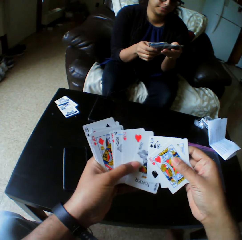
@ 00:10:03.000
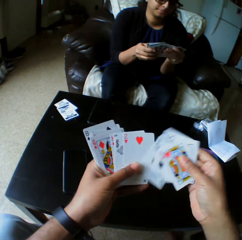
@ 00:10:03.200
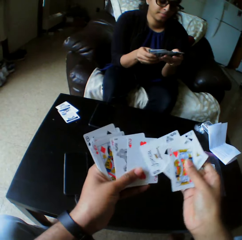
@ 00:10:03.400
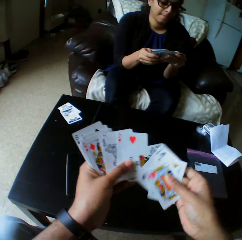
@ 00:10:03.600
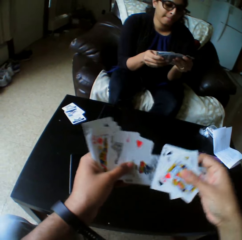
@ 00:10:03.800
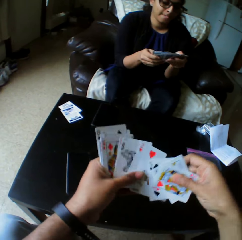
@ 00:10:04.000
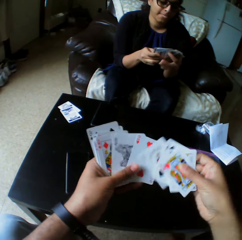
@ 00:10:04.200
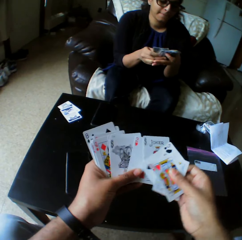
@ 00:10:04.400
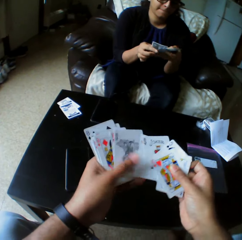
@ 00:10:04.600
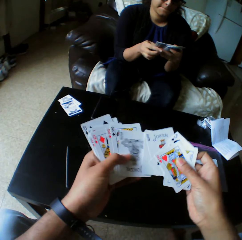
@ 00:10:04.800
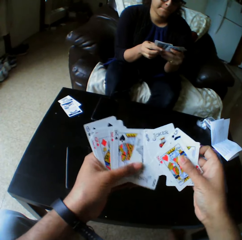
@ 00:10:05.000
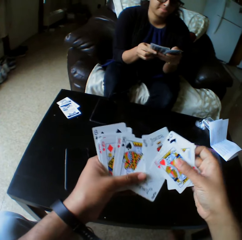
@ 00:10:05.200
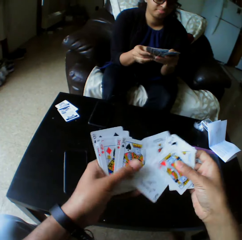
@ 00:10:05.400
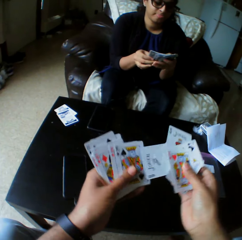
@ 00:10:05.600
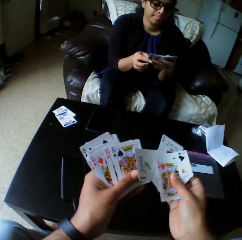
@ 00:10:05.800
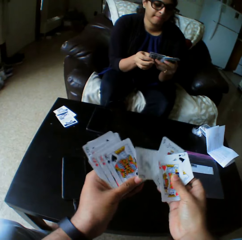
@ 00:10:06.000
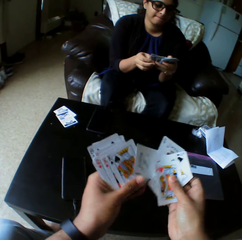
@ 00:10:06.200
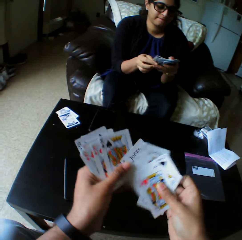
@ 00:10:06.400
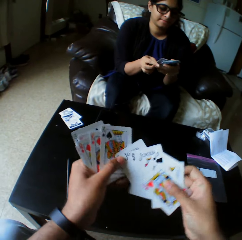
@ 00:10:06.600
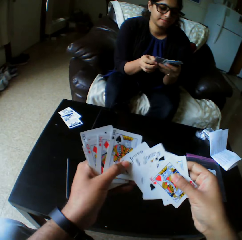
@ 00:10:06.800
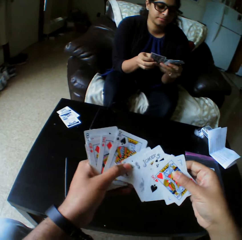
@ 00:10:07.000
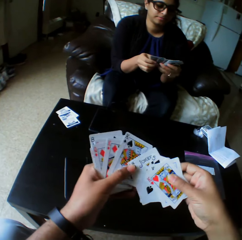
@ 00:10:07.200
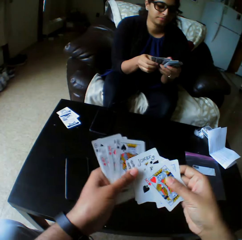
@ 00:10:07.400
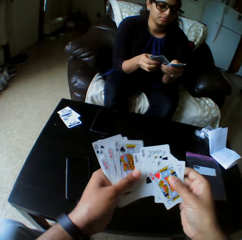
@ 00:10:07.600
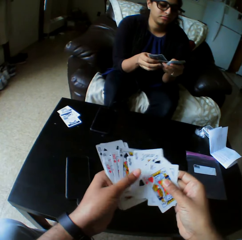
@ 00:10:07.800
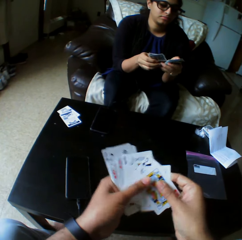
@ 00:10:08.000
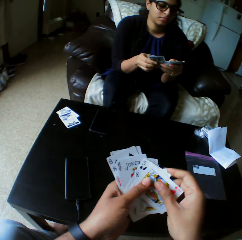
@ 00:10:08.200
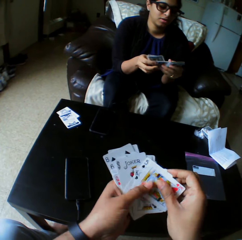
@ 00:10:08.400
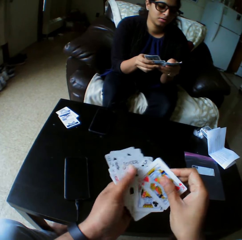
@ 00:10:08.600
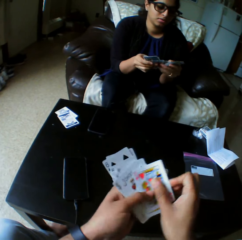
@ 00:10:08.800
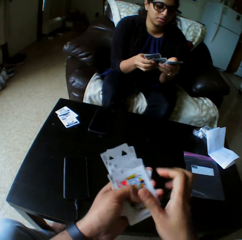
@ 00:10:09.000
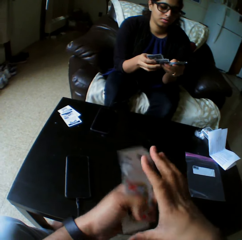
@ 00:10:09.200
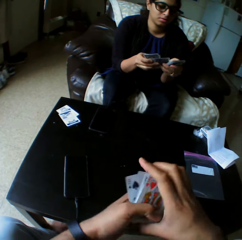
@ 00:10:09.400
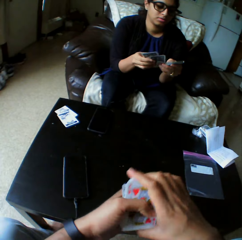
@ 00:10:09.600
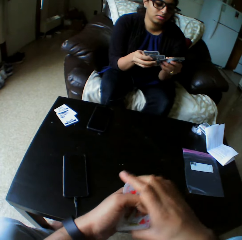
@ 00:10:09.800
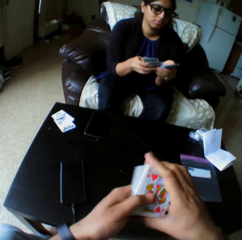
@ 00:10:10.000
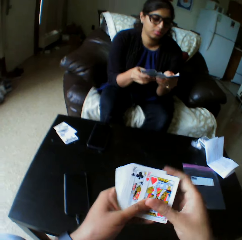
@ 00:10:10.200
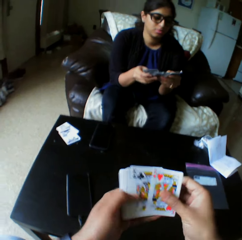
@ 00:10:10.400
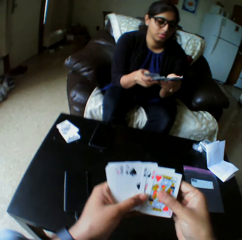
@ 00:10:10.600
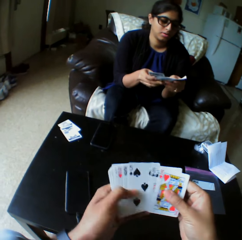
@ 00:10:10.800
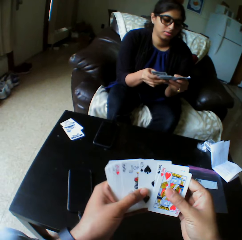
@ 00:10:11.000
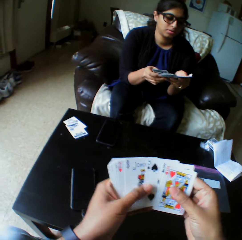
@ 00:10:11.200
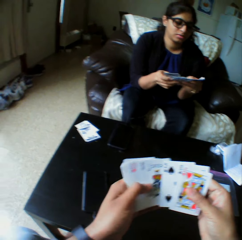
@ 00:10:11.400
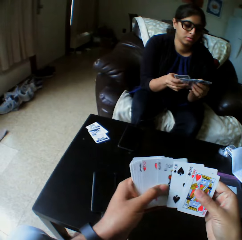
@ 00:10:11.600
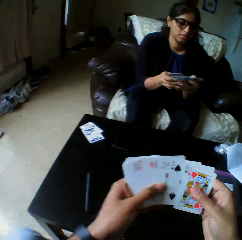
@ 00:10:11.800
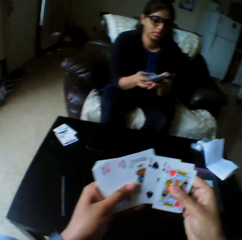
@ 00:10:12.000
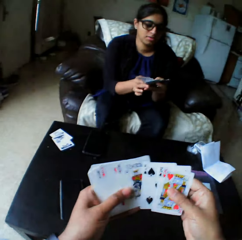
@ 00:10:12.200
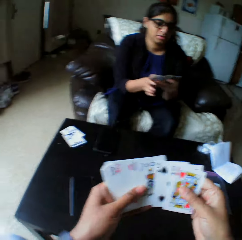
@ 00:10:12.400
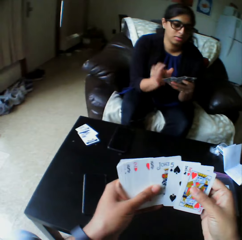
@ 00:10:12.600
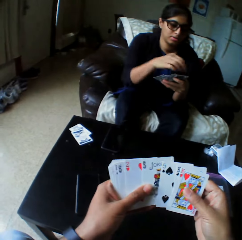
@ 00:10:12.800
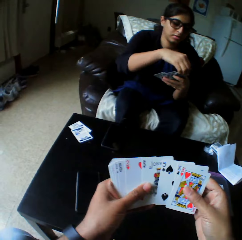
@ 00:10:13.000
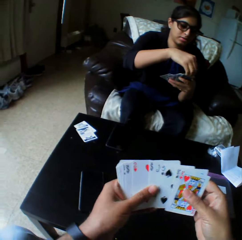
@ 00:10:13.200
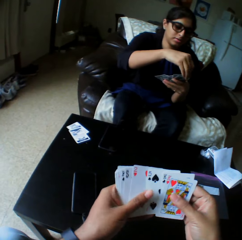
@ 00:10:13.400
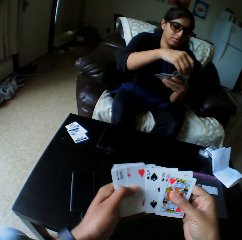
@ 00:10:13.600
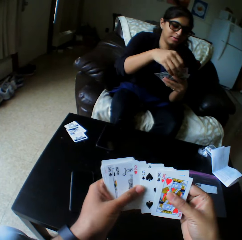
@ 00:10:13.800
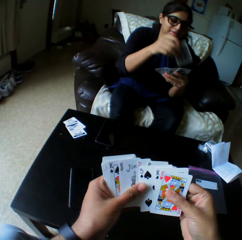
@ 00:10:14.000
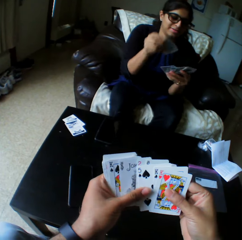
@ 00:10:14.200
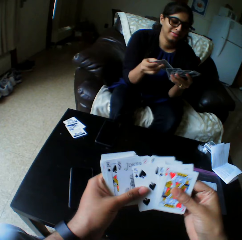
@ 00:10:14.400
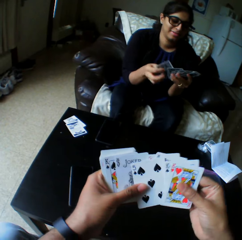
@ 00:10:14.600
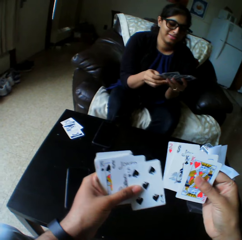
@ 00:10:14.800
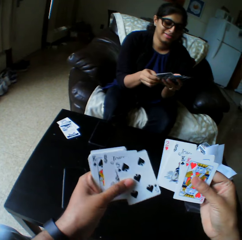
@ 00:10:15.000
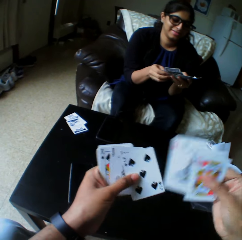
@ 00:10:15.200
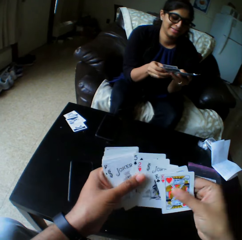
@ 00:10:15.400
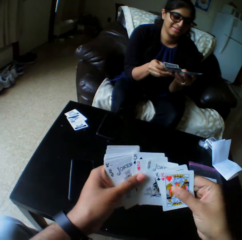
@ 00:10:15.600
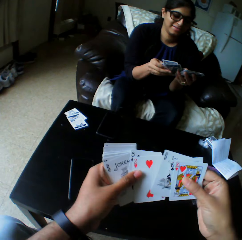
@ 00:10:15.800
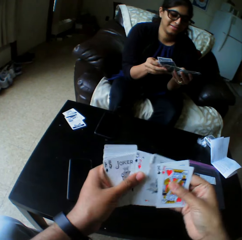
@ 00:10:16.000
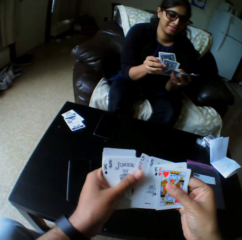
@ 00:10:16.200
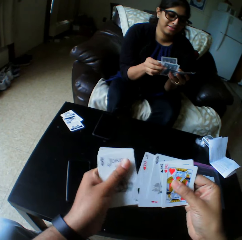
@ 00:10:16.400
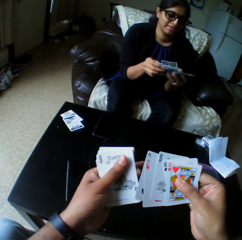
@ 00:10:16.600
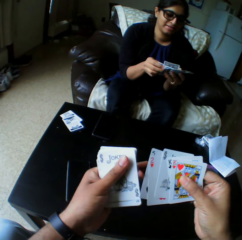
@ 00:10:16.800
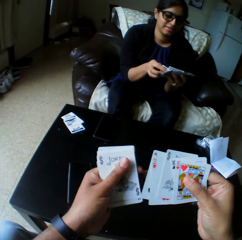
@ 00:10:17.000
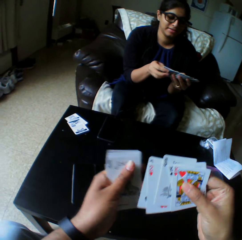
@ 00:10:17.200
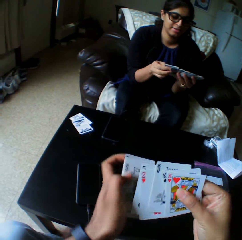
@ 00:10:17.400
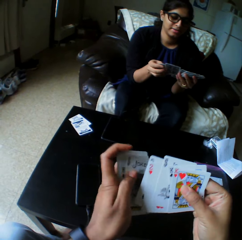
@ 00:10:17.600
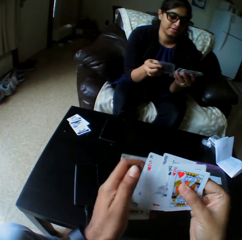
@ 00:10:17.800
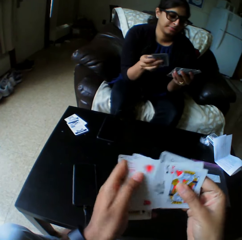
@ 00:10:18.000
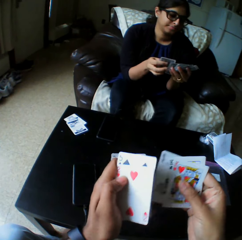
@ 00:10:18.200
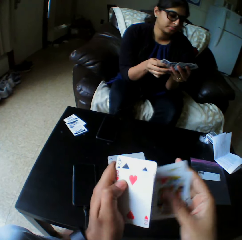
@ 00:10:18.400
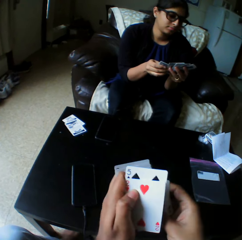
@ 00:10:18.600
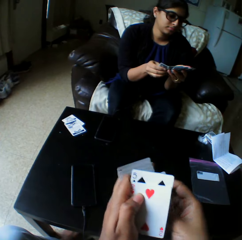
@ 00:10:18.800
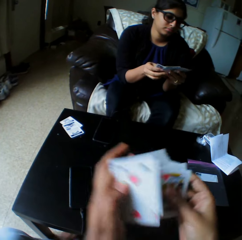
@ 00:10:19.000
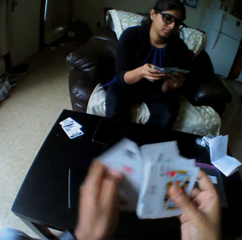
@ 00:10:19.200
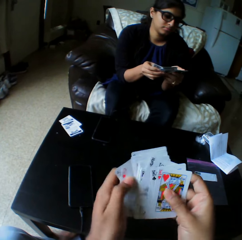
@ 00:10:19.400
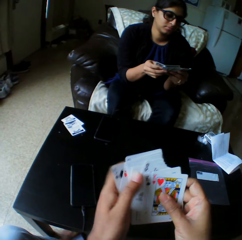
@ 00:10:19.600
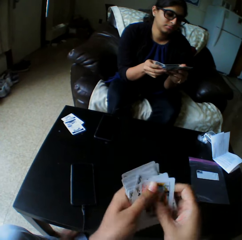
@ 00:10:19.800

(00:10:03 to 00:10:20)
The camera wearer arranges the playing card. A lady takes the playing card. The lady arranges the playing cards.

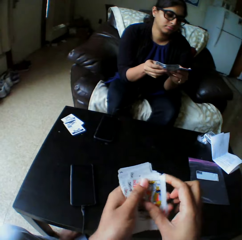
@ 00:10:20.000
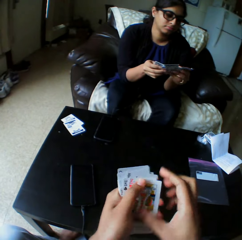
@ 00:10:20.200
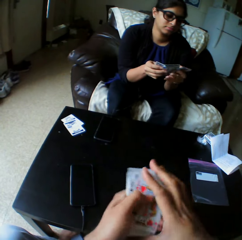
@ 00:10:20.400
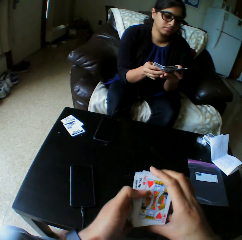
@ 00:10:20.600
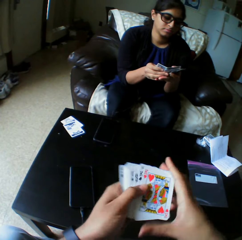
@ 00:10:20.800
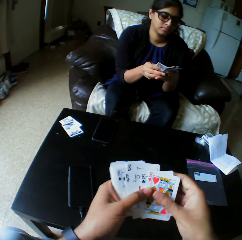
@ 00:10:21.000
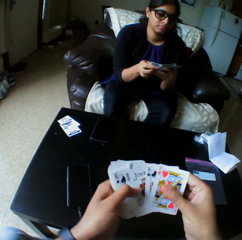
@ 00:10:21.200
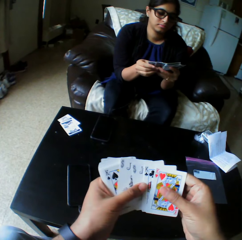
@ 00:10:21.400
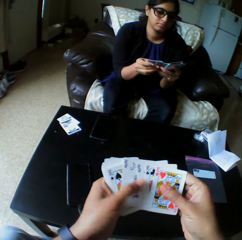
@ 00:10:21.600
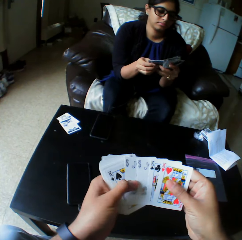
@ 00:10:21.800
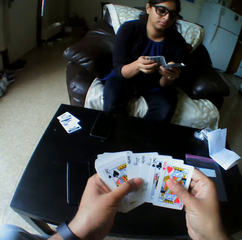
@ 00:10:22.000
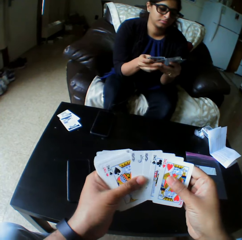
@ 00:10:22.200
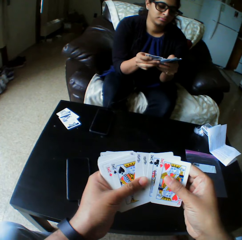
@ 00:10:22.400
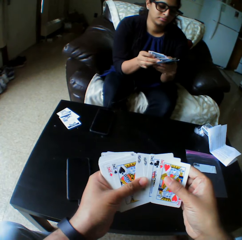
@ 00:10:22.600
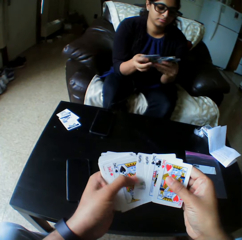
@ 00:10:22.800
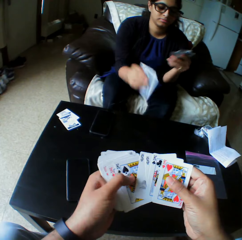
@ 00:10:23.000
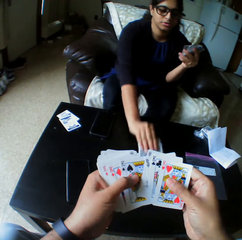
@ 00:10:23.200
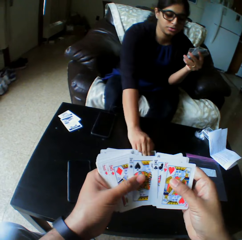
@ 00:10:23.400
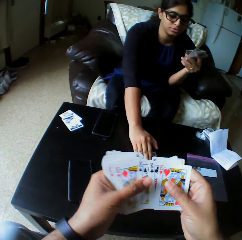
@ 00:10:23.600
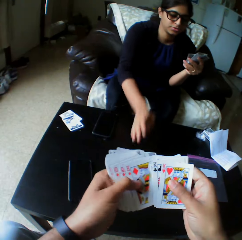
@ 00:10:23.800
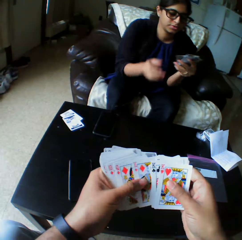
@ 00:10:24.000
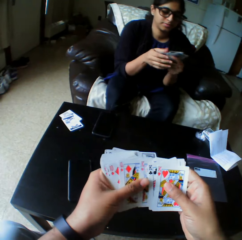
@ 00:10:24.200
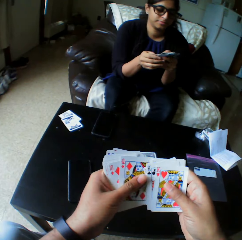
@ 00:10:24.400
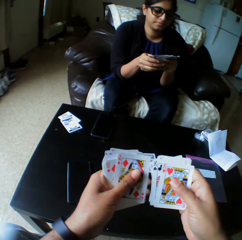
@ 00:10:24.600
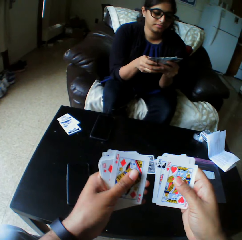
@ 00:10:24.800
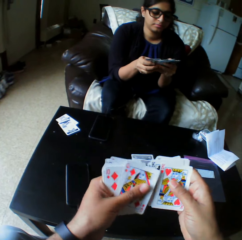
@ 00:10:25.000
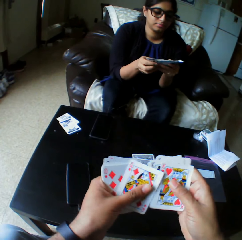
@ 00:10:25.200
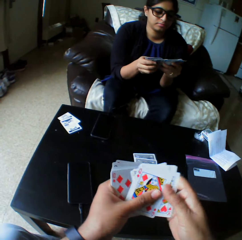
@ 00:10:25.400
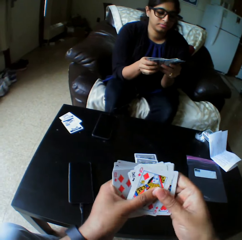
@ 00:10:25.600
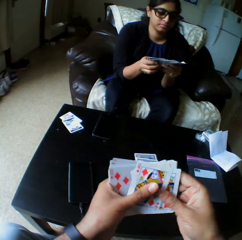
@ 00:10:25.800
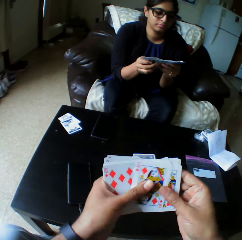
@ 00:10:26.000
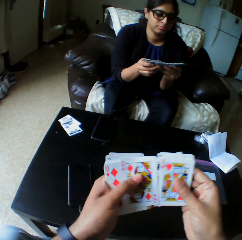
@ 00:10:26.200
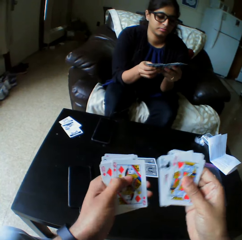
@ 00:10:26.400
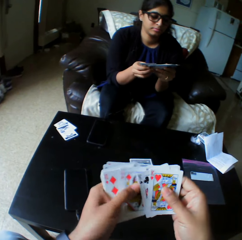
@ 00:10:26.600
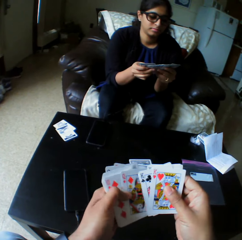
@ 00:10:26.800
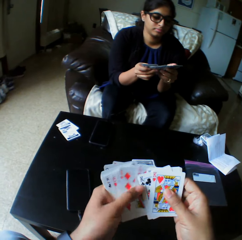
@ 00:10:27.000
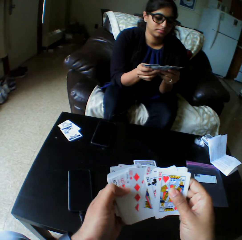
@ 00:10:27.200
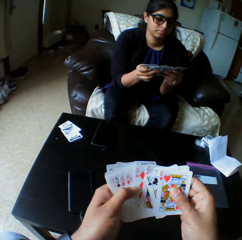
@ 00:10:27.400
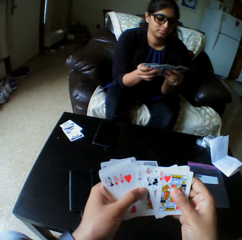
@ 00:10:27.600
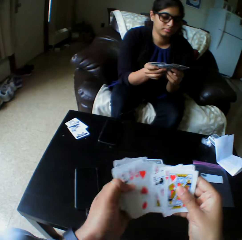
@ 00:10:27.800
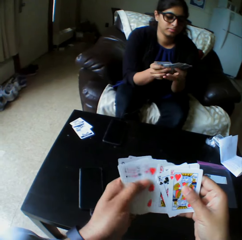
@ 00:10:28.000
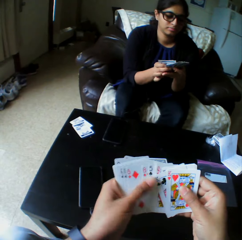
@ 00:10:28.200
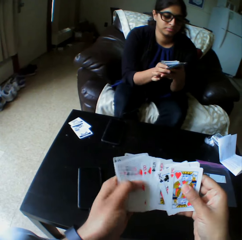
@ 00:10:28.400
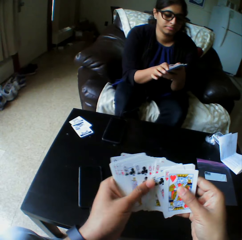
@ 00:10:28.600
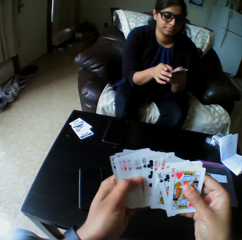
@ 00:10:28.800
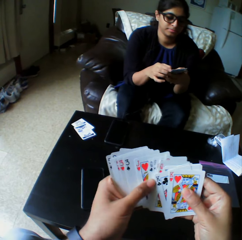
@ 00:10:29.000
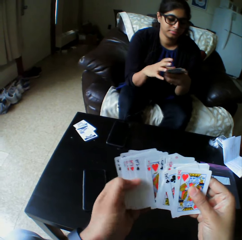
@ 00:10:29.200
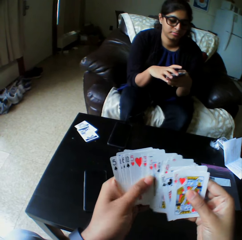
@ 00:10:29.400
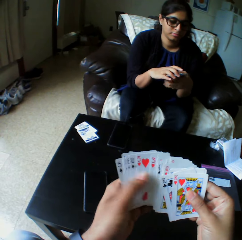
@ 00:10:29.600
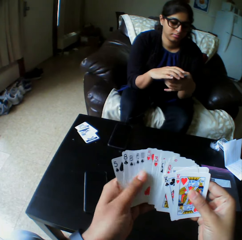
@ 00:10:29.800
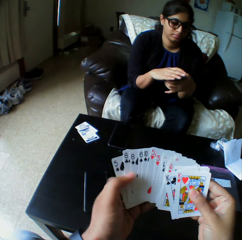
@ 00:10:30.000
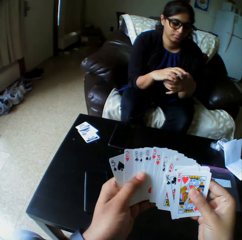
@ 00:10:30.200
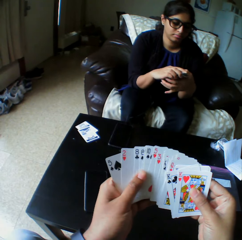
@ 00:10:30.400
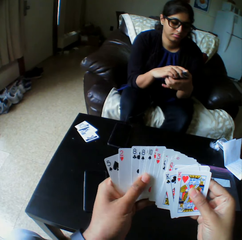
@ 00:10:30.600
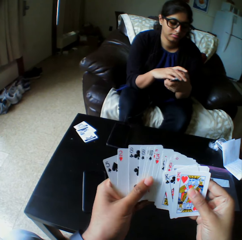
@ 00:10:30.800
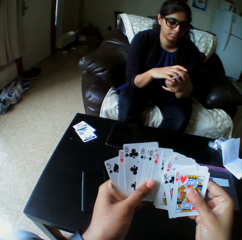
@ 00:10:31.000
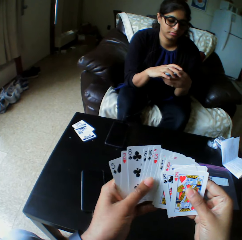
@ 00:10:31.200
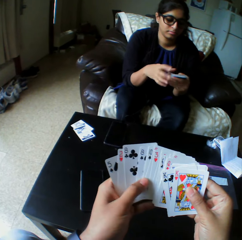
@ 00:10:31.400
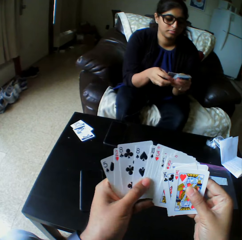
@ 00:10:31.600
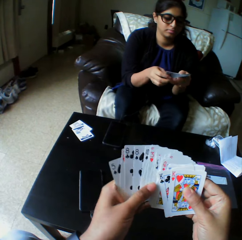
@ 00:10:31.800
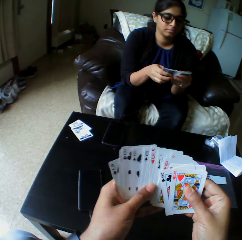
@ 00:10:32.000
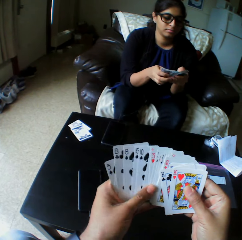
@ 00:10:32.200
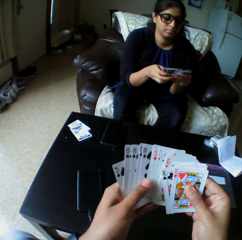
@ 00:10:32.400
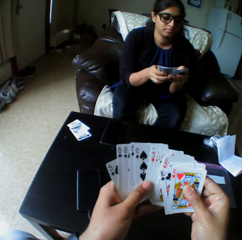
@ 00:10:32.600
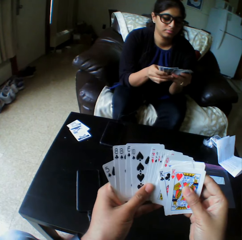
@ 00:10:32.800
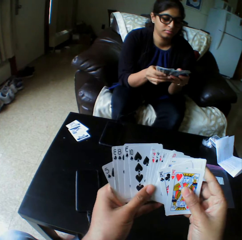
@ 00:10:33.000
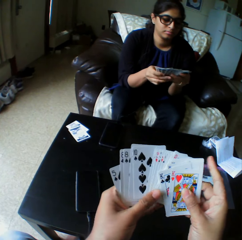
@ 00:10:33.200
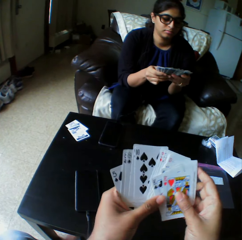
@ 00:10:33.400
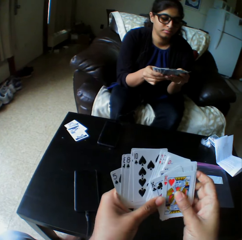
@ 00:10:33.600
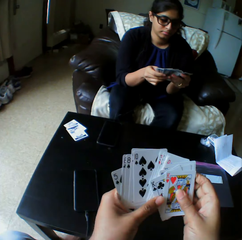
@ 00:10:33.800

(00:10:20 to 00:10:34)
A lady takes the playing card. The lady drops the cards with her right hand. The lady shuffles the cards with both hands and arranges the playing card. The camera wearer arranges the playing card.
